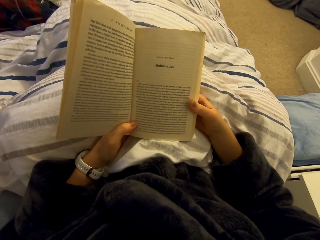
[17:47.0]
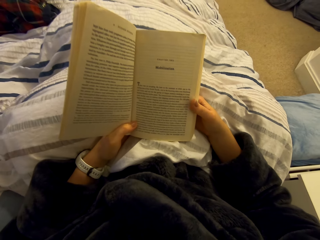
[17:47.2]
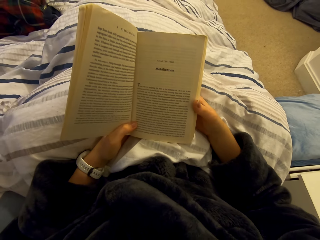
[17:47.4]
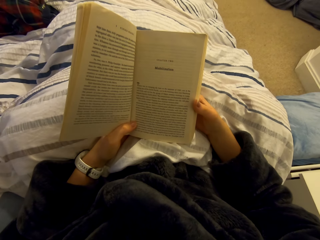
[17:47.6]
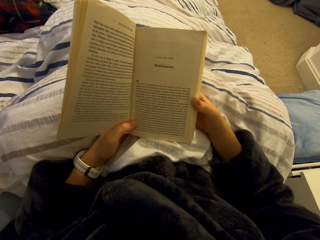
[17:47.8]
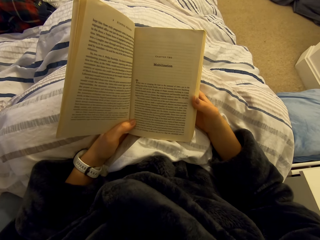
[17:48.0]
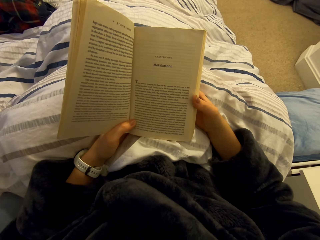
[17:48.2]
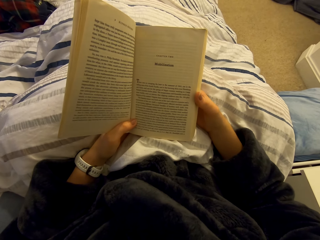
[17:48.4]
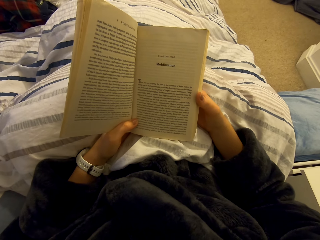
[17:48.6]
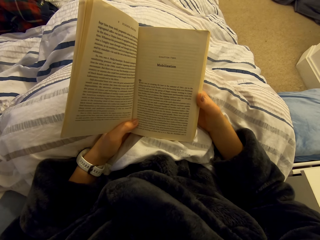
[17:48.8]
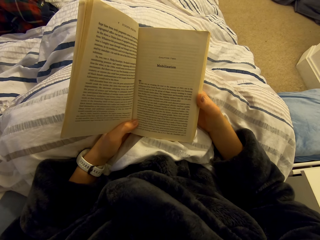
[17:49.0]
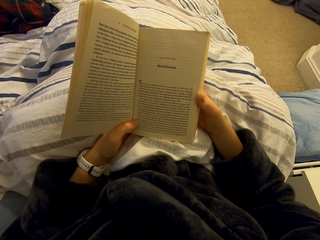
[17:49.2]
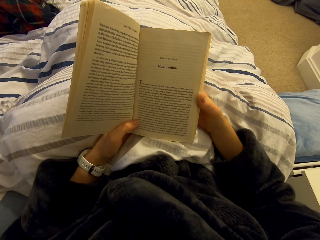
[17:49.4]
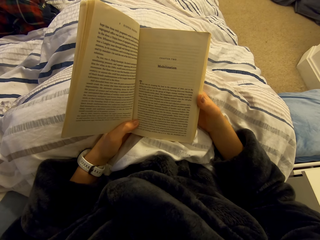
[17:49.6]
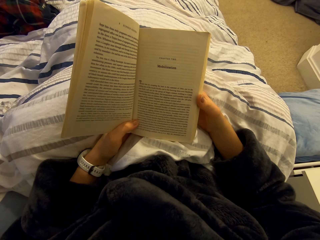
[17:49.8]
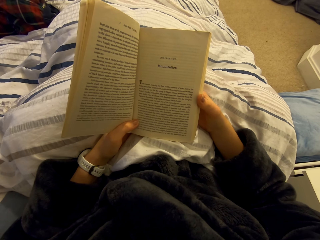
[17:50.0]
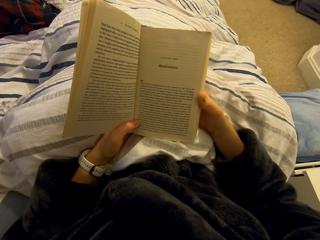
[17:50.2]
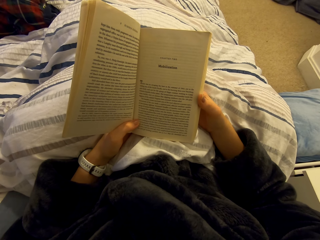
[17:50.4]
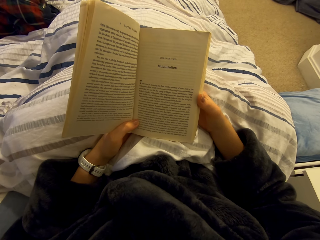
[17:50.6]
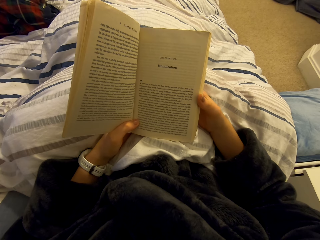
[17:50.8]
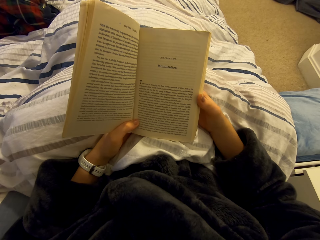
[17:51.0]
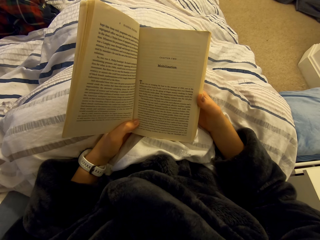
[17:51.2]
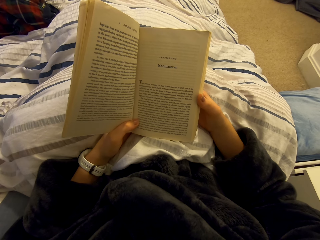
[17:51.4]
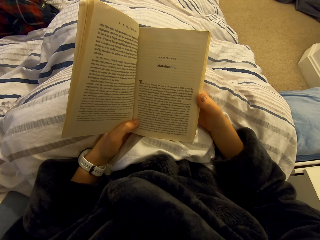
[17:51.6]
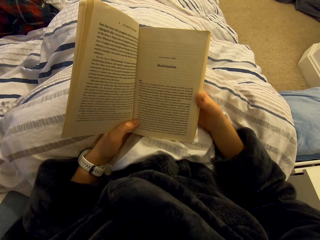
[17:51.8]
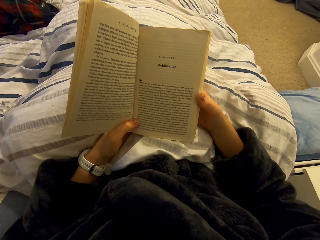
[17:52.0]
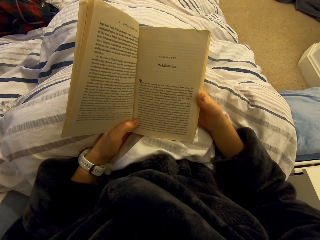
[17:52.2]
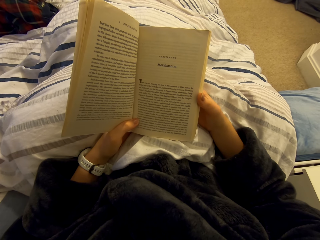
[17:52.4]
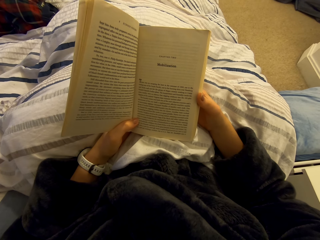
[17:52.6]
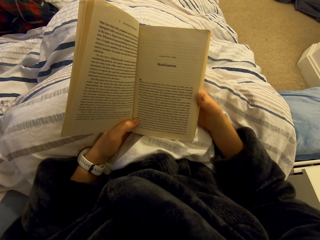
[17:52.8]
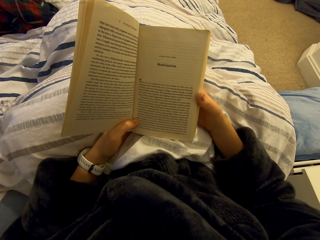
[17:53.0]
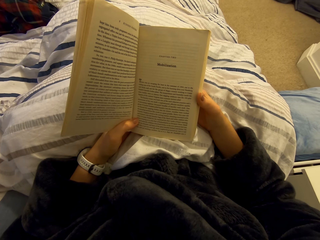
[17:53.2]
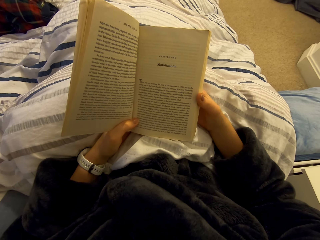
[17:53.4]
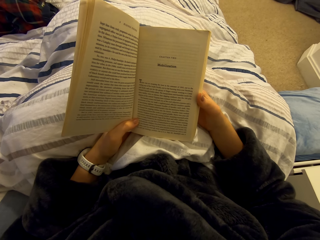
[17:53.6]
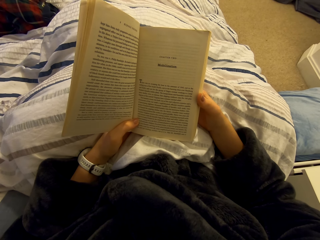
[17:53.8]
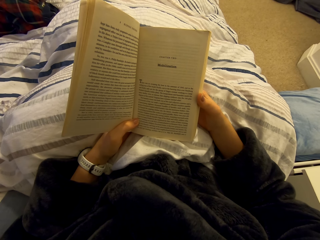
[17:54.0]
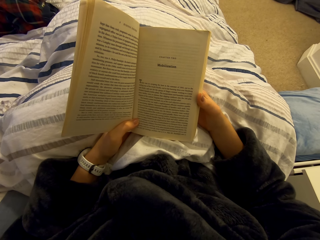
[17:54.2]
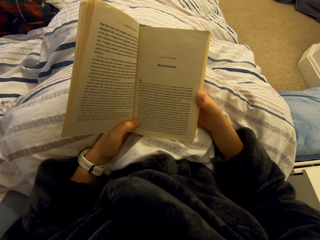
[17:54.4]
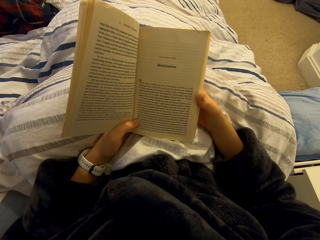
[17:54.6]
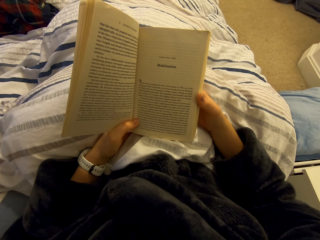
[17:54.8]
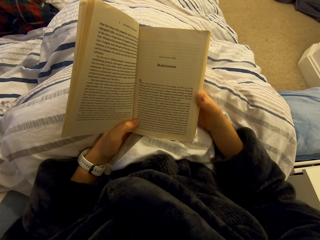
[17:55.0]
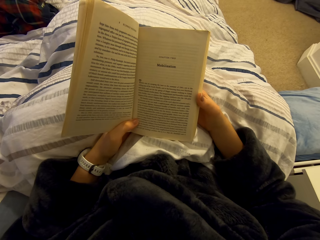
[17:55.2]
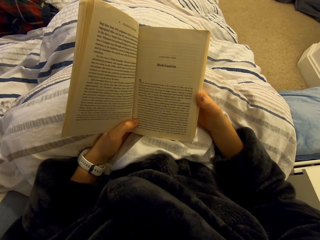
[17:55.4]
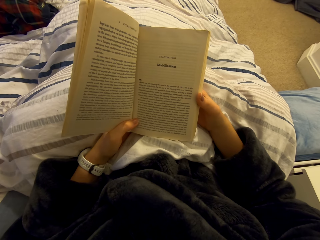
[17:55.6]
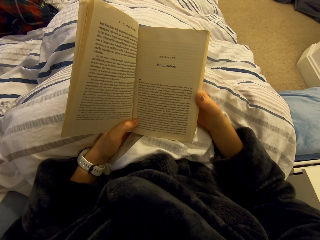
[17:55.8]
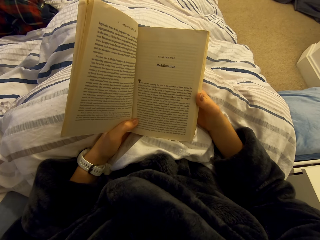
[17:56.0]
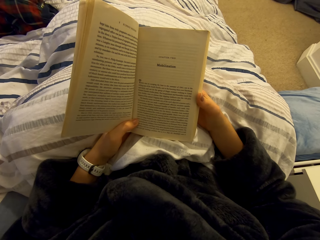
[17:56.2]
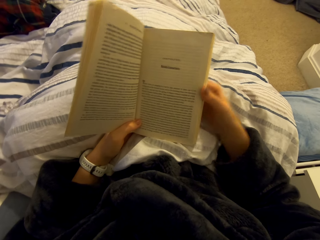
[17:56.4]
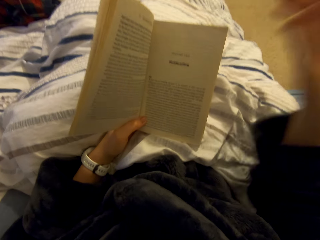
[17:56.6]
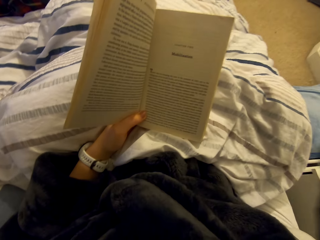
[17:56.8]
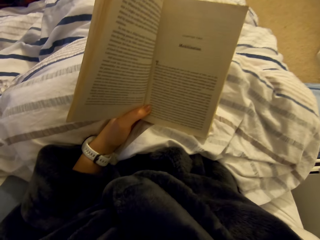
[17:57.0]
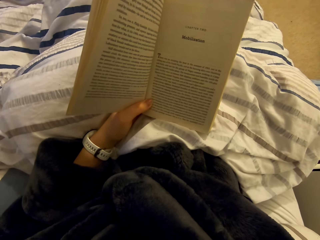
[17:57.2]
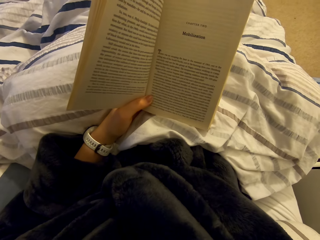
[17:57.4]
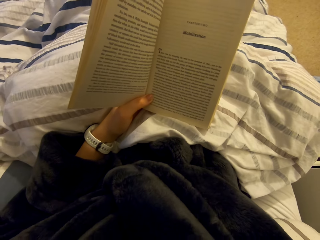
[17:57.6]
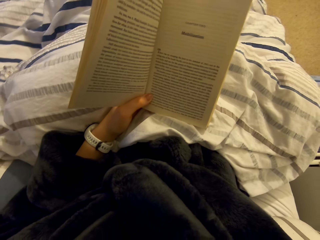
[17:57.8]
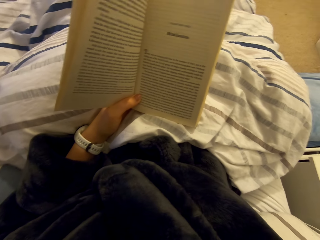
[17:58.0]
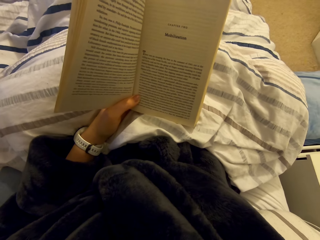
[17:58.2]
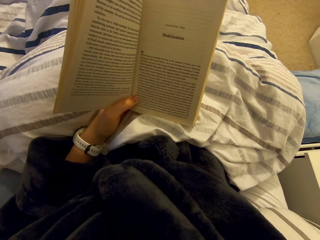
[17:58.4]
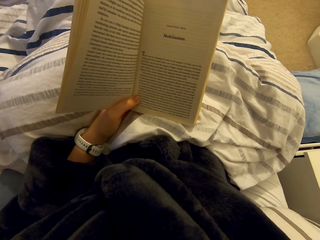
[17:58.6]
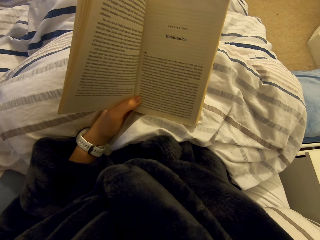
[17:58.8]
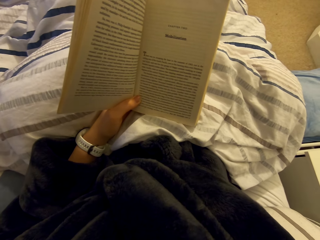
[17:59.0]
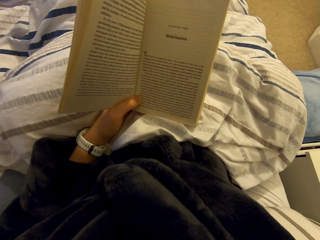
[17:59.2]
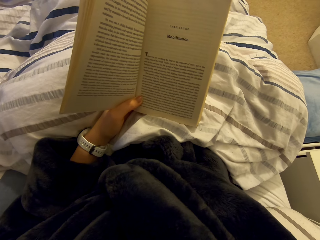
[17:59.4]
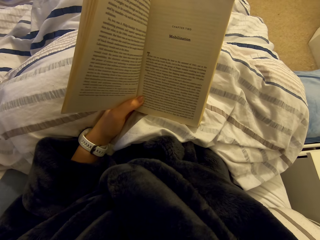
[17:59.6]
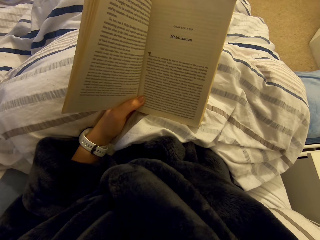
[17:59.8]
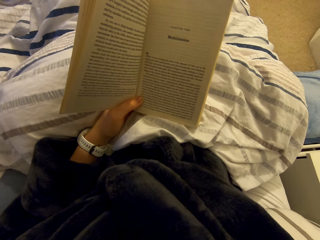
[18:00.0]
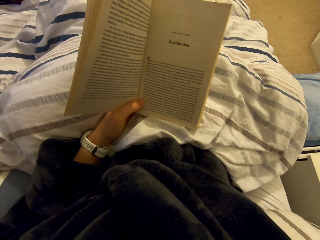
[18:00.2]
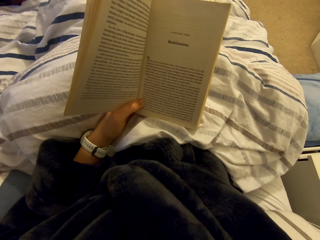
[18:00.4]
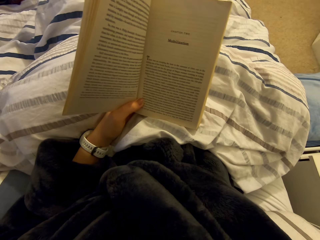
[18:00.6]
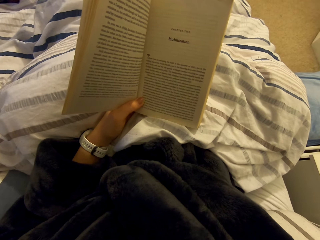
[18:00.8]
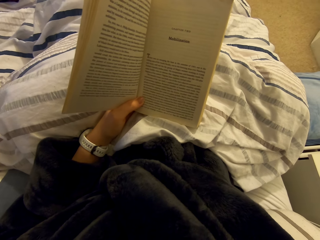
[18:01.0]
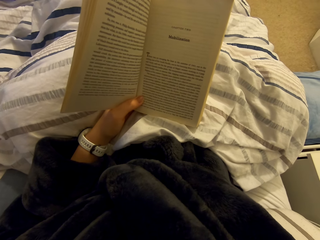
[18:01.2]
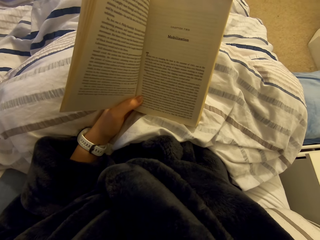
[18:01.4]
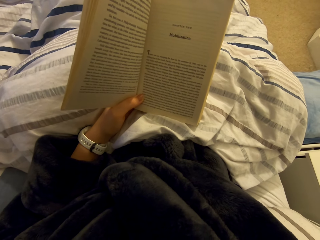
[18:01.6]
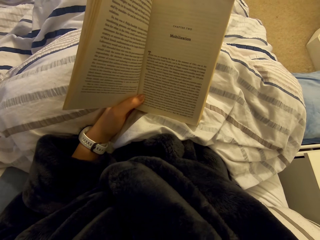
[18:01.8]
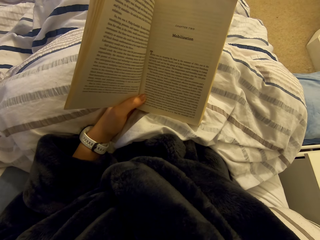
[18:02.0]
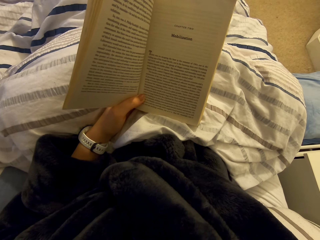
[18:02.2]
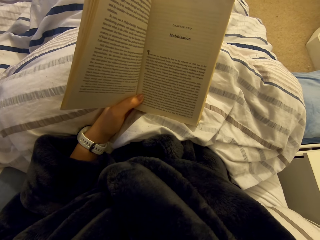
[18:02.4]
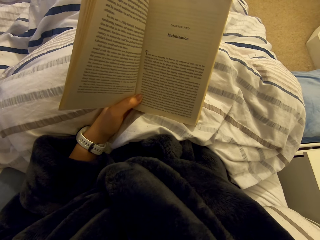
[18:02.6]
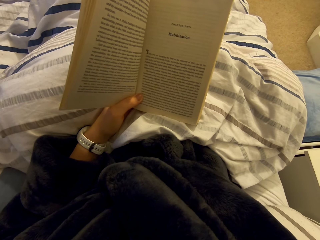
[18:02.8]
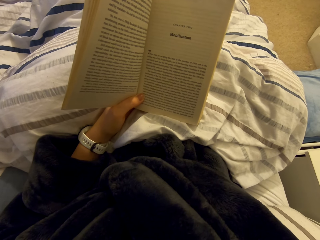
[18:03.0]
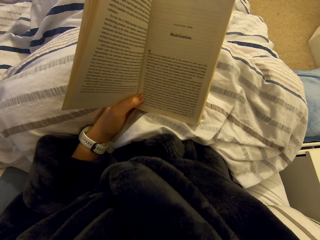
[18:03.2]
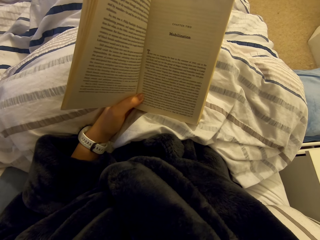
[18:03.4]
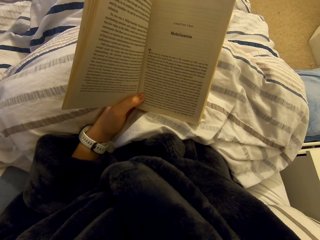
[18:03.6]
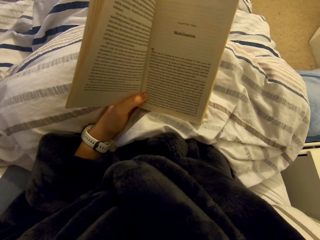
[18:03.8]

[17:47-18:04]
The camera wearer adjusts the camera. They hold something. They read the novel.
